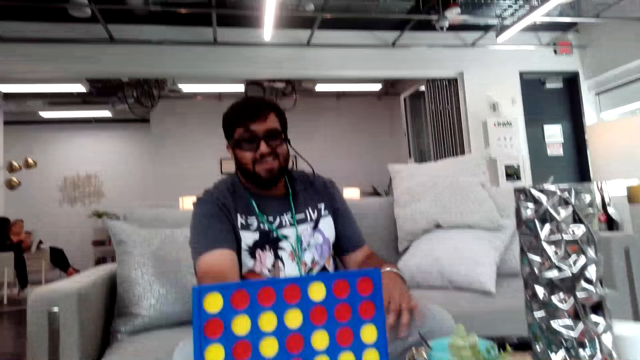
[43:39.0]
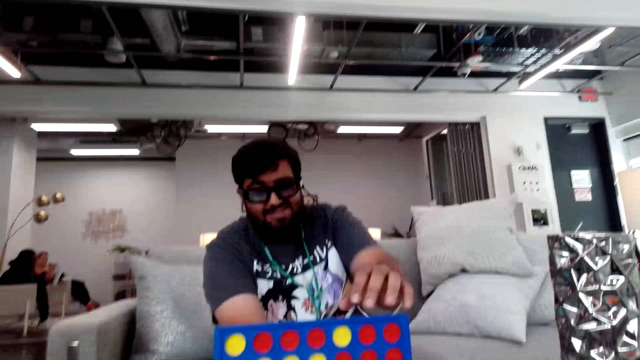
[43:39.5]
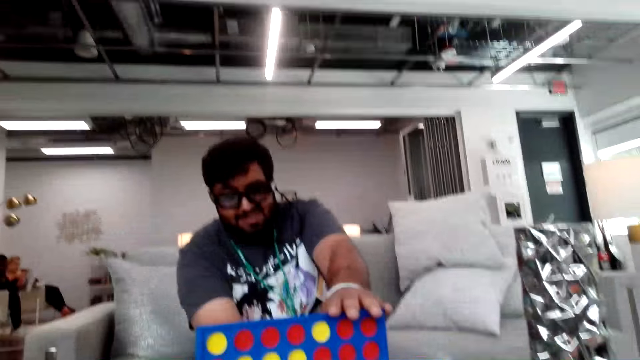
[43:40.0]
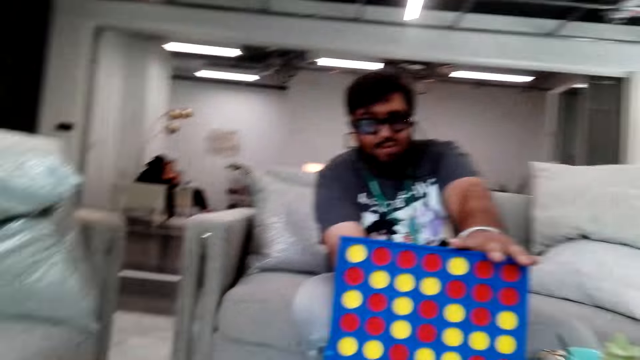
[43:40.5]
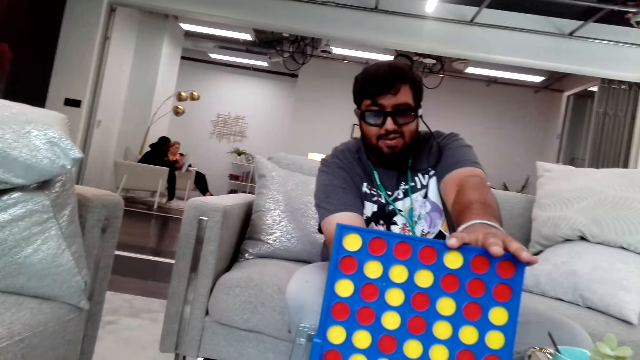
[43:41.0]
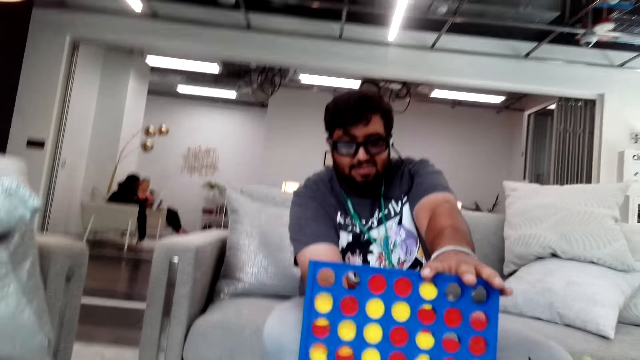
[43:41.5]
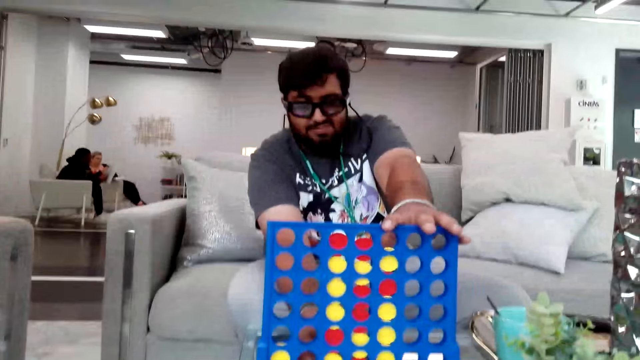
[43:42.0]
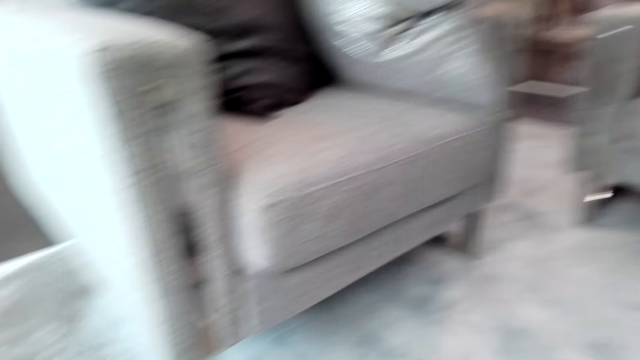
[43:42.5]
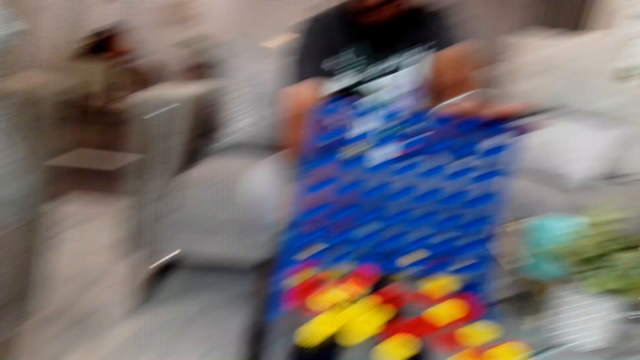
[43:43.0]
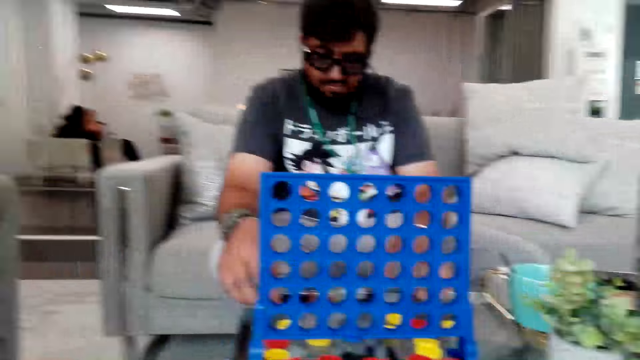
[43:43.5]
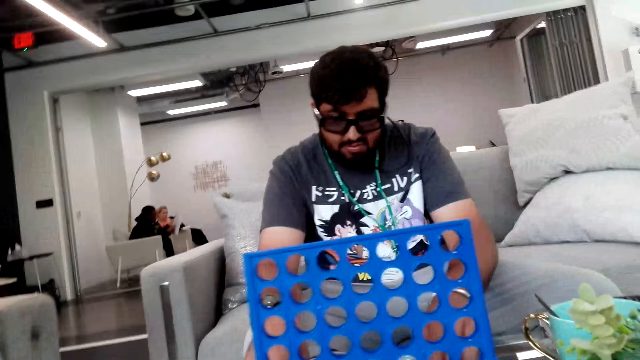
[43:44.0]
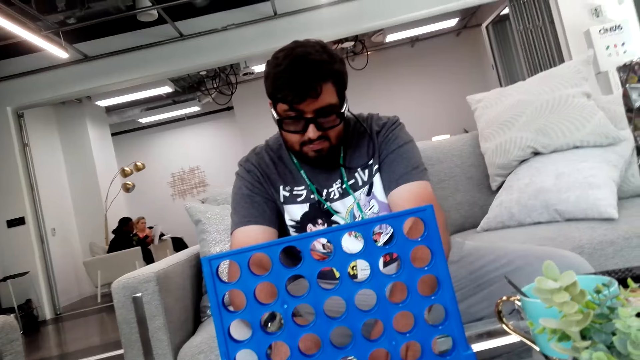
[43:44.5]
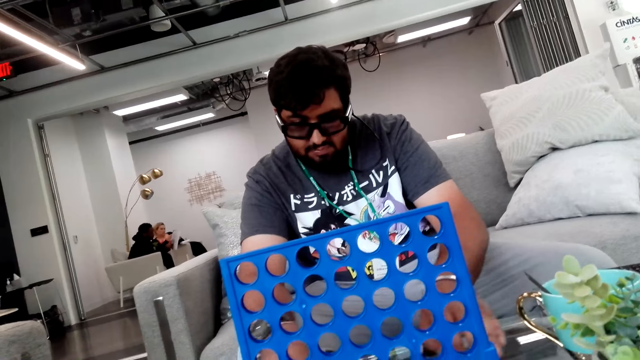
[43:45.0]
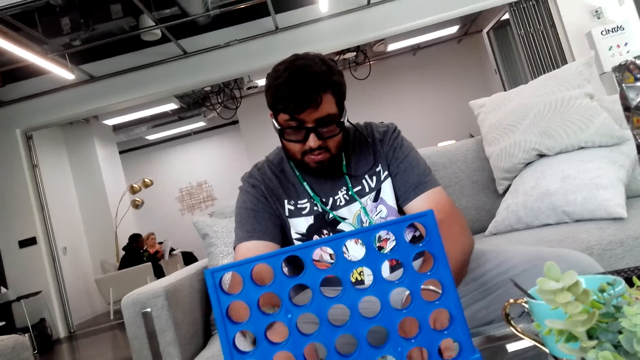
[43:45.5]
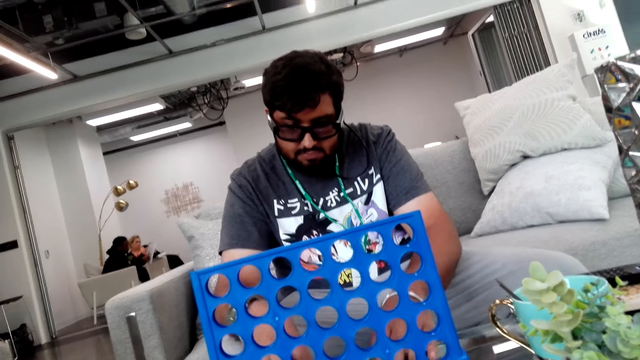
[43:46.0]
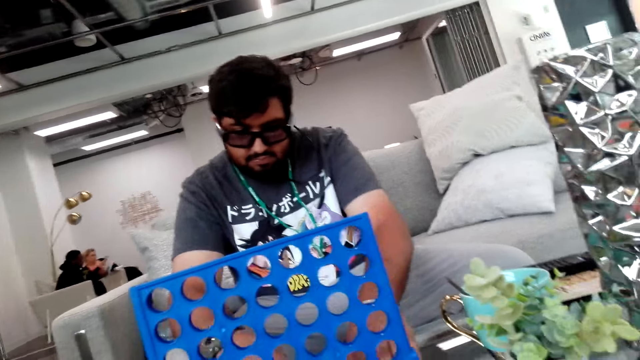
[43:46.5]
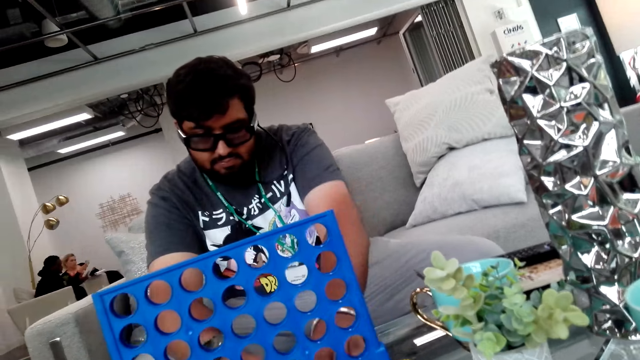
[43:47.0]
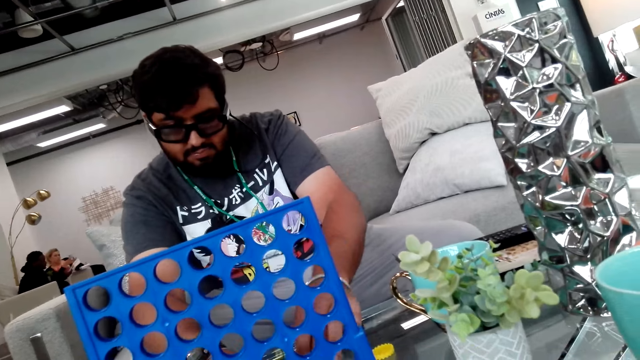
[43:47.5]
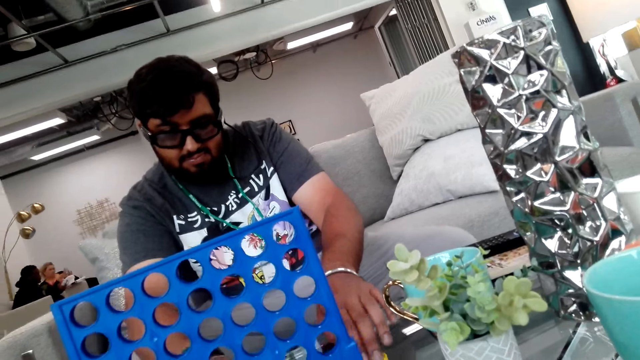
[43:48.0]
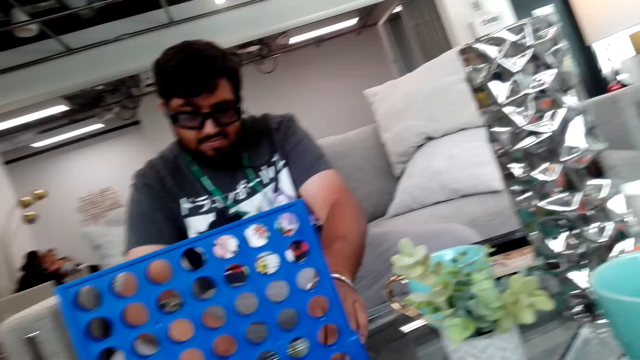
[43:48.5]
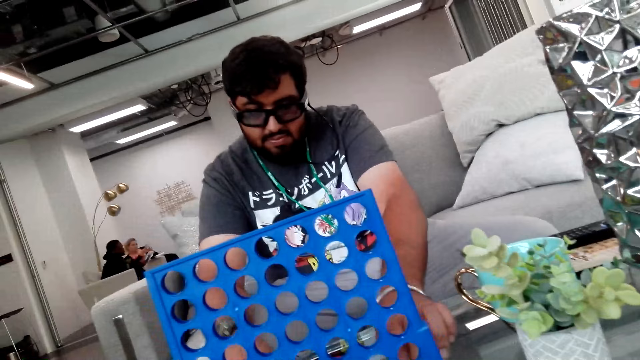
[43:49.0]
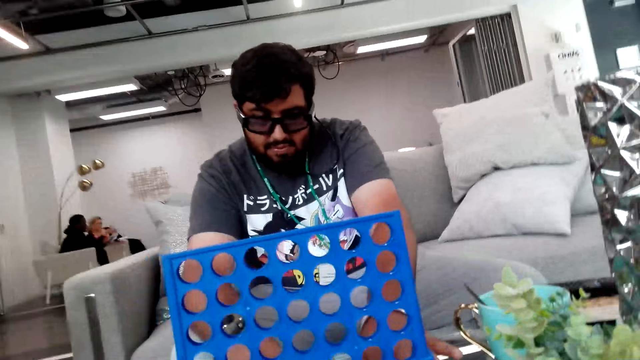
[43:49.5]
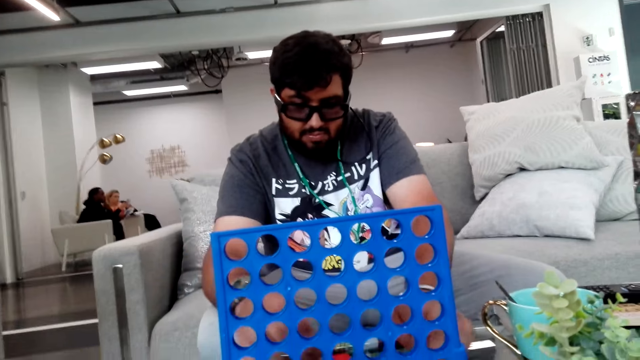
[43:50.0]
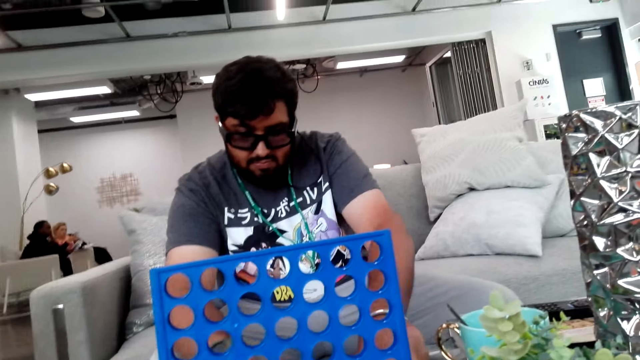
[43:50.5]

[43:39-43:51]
A person releases the disks or chips from the Connect 4 game board. The camera wearer looks around. The person moves the disks. The person shuffles the chips.

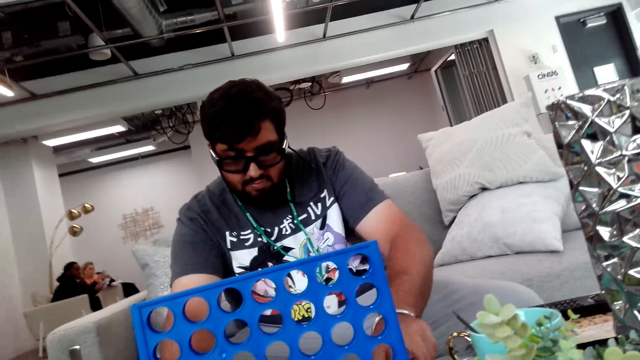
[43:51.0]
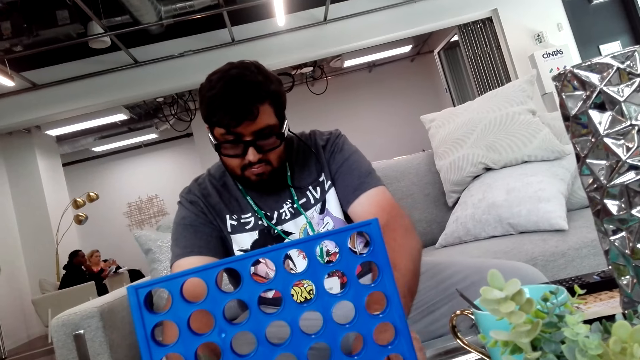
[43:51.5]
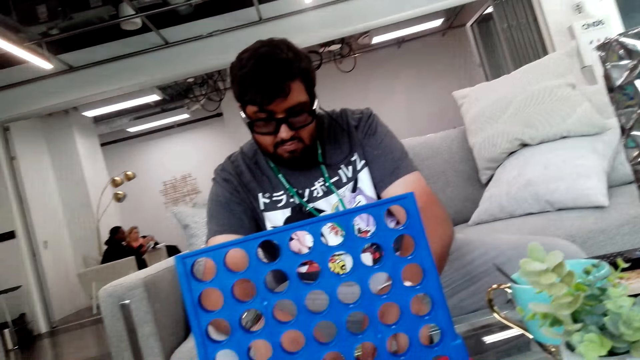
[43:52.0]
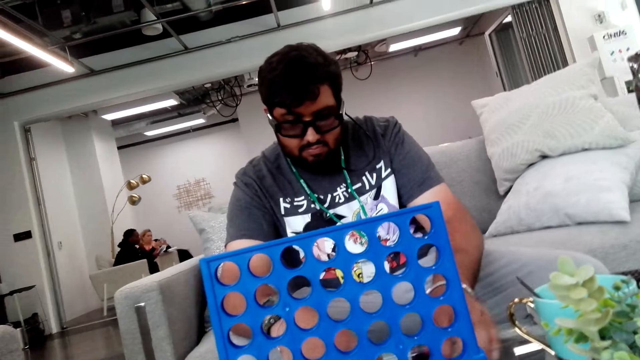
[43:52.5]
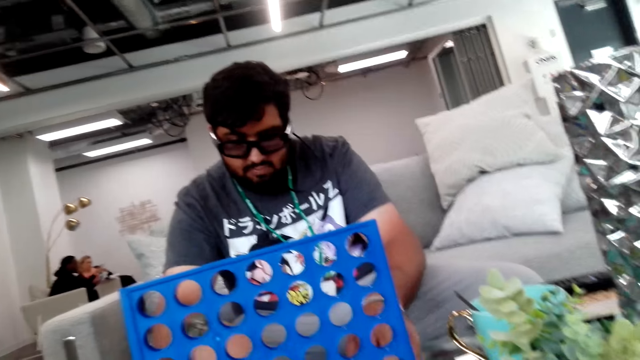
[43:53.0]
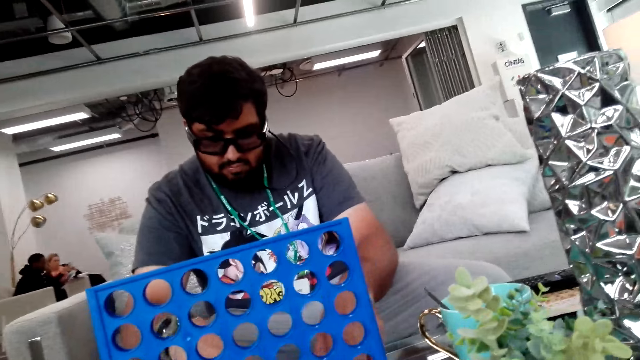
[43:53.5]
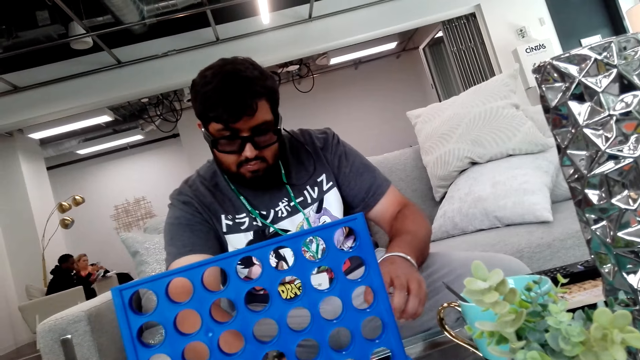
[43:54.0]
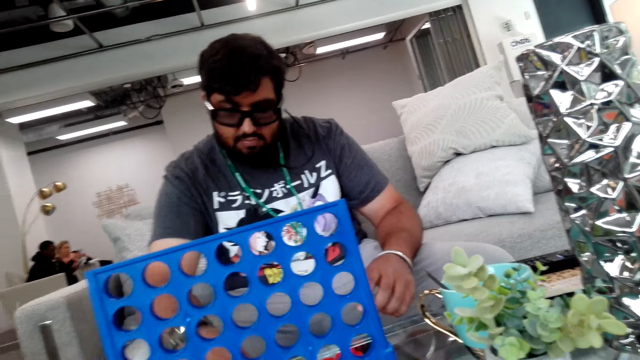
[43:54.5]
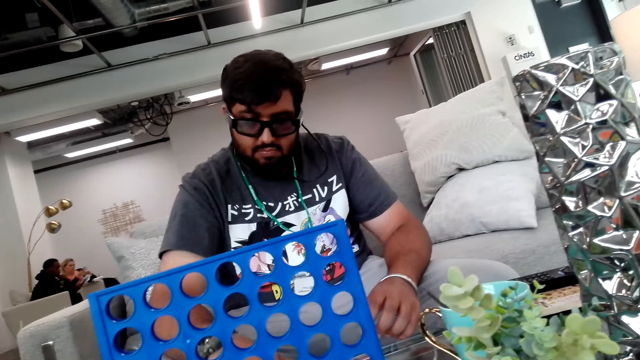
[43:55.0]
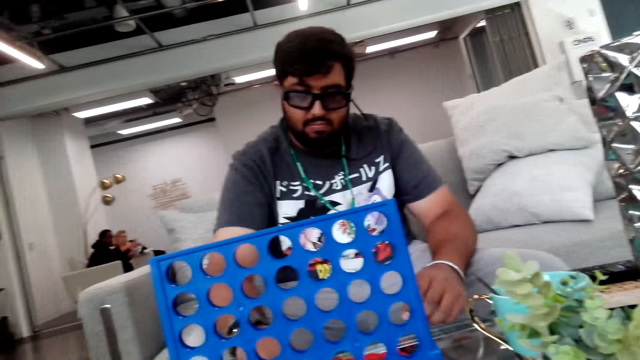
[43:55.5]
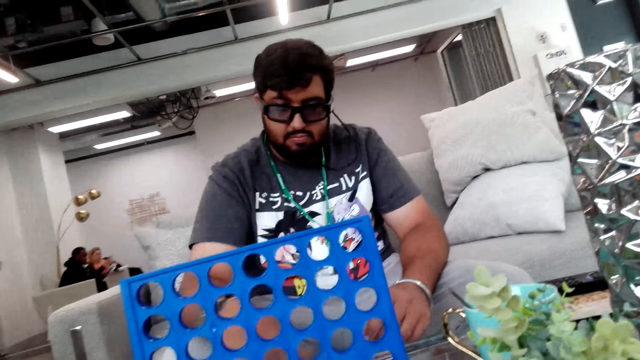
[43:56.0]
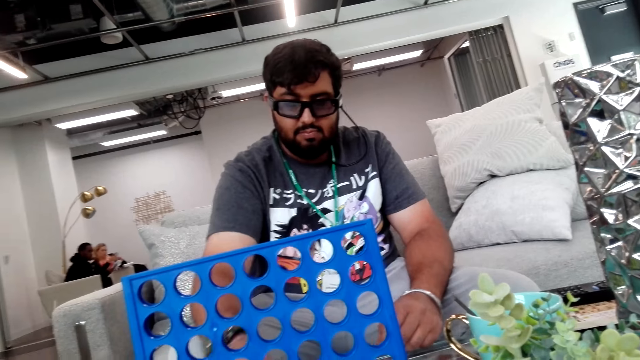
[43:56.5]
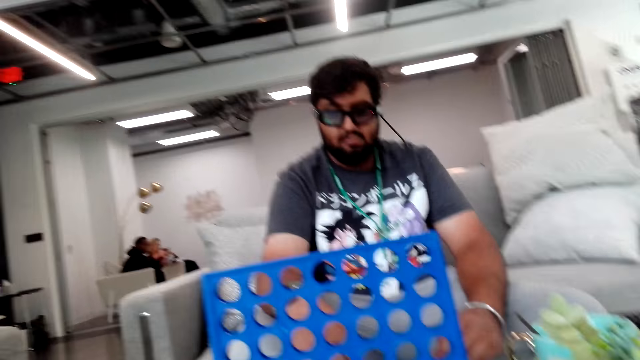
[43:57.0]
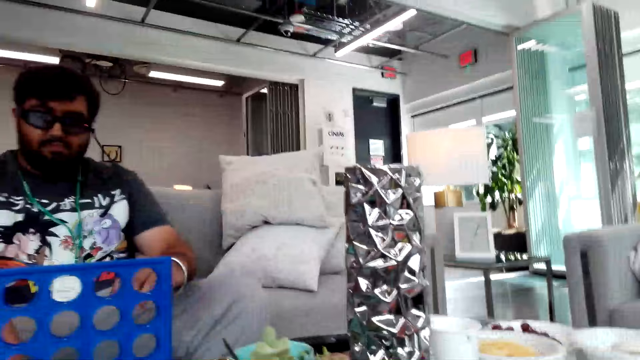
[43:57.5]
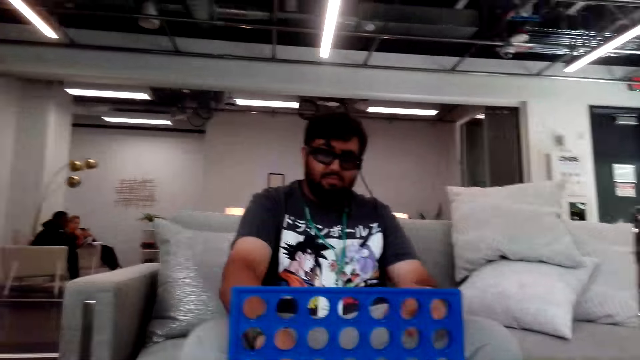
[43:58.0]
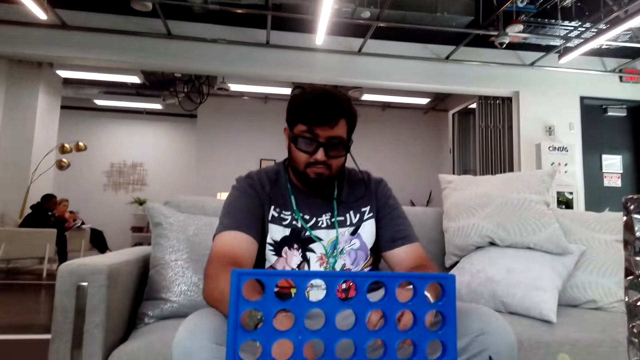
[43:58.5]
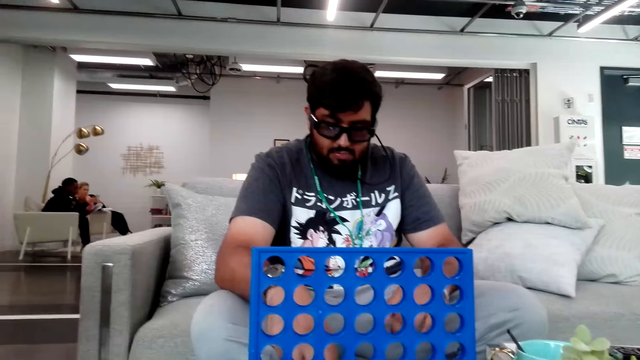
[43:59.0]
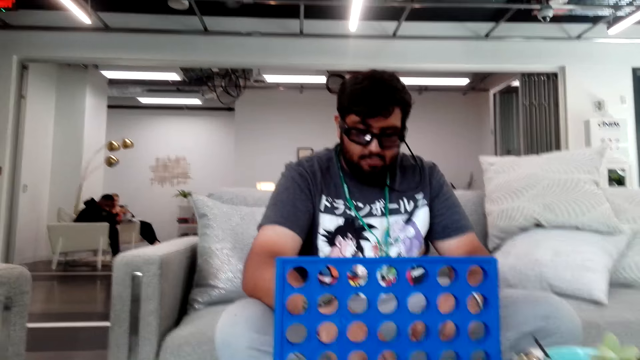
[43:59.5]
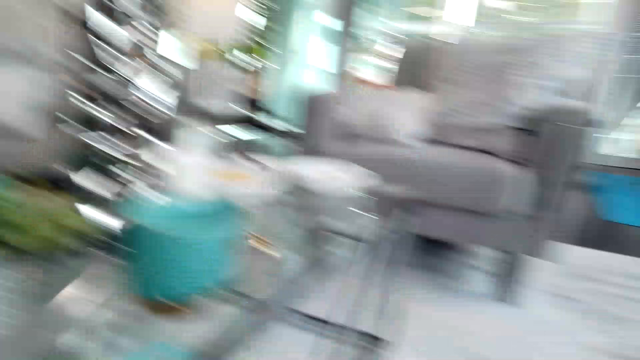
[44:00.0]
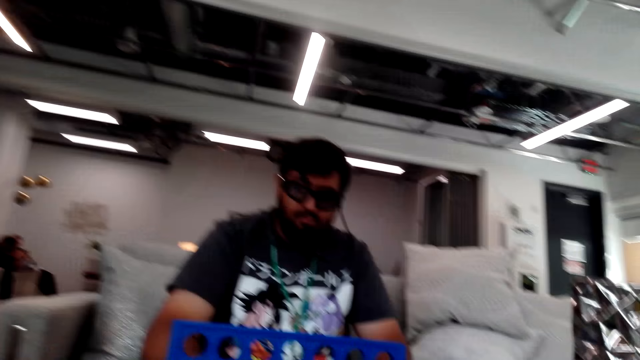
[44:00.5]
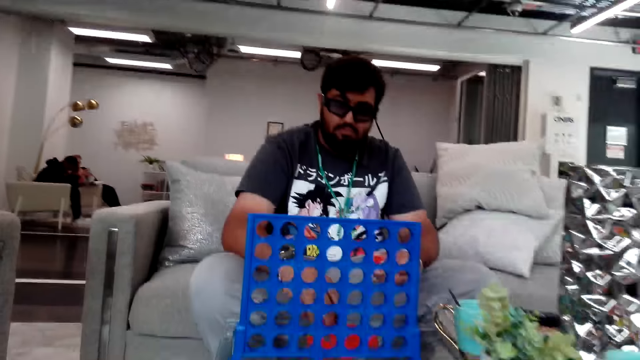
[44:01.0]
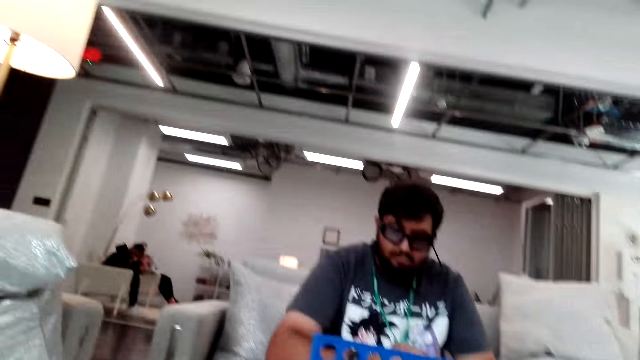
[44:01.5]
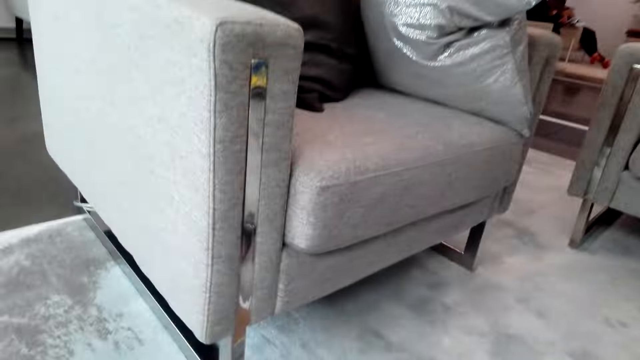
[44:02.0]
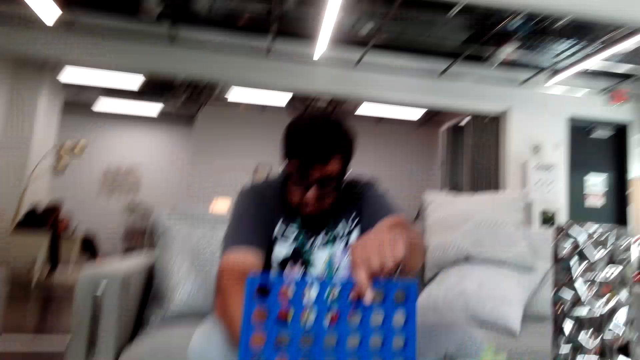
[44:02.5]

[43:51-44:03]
The camera wearer adjusts the camera. They look around. They look around again.
